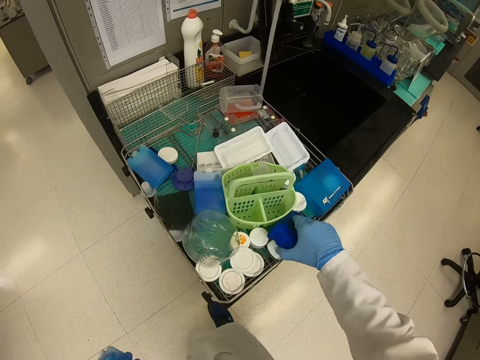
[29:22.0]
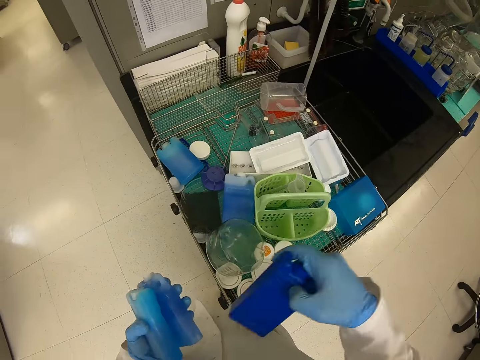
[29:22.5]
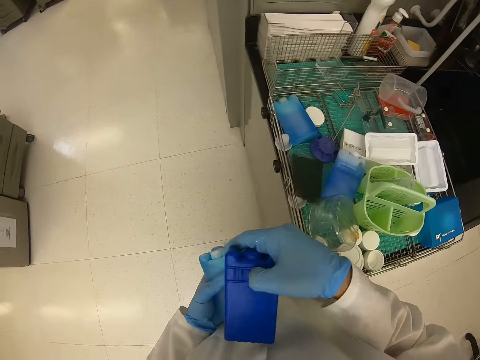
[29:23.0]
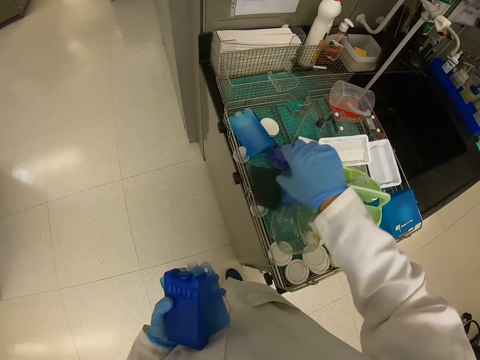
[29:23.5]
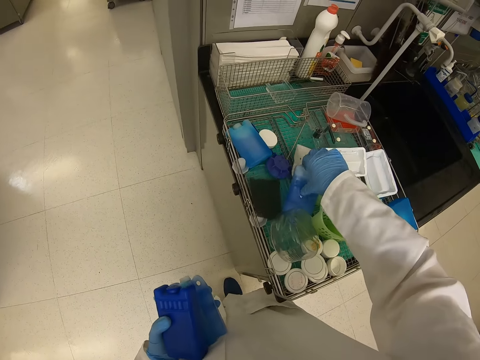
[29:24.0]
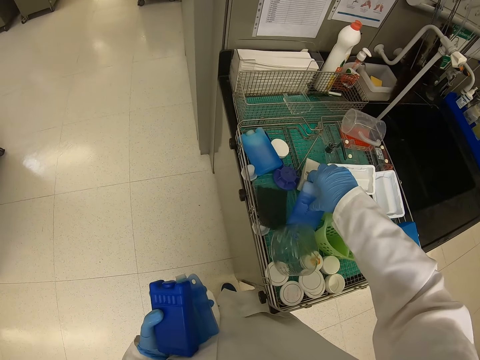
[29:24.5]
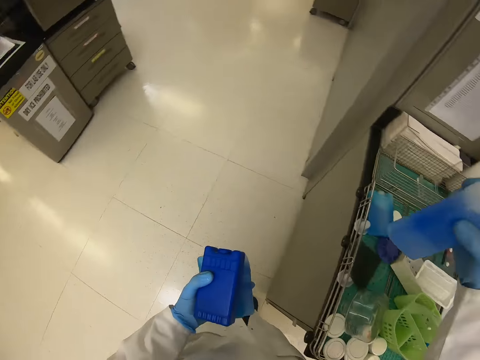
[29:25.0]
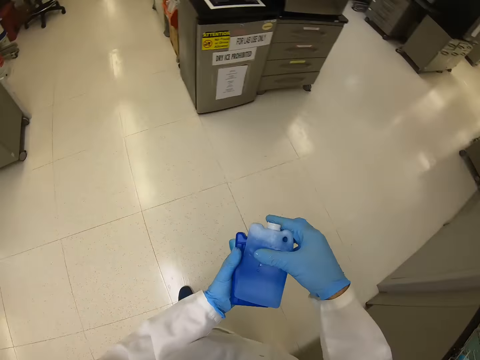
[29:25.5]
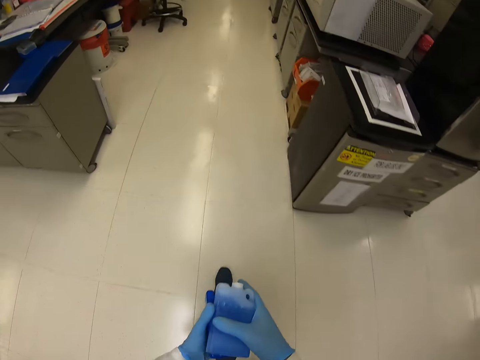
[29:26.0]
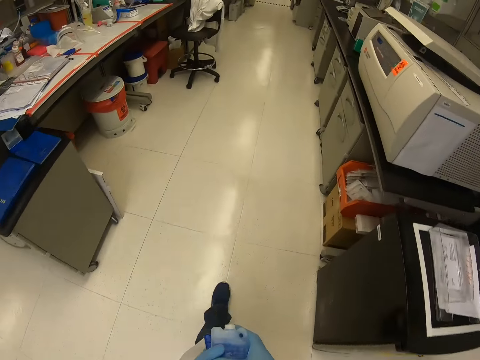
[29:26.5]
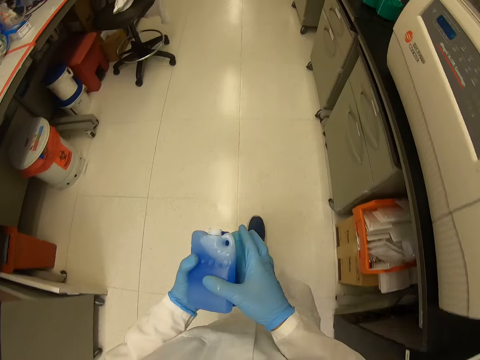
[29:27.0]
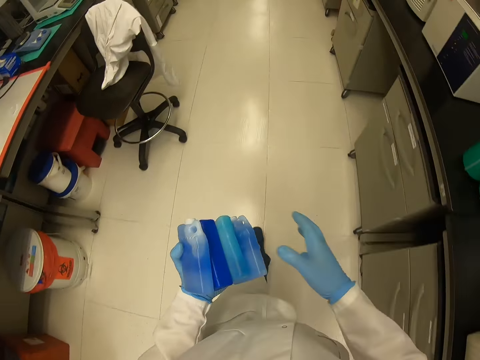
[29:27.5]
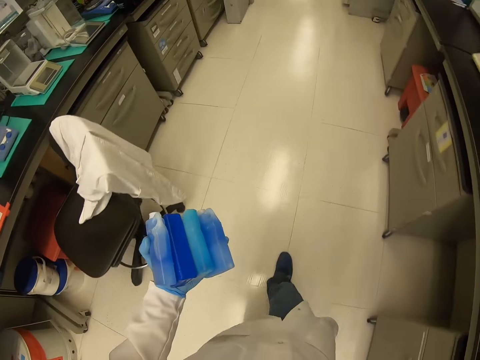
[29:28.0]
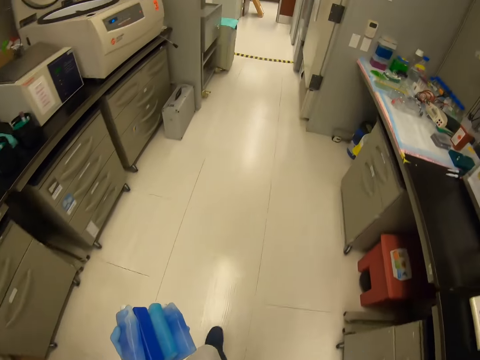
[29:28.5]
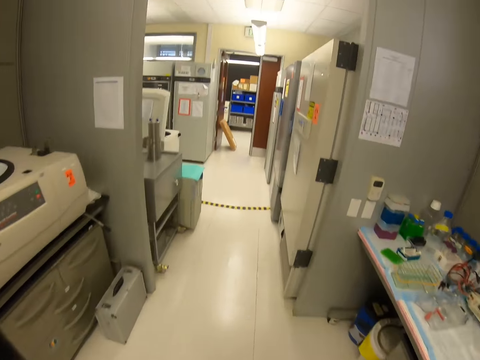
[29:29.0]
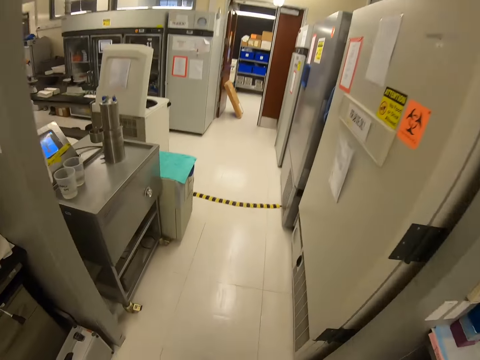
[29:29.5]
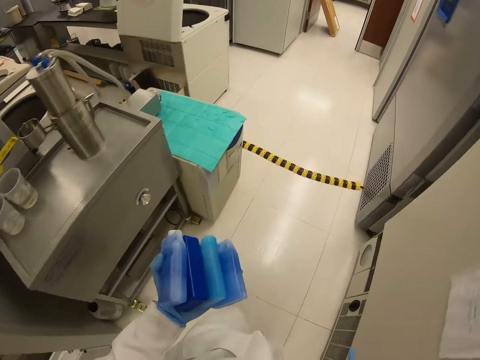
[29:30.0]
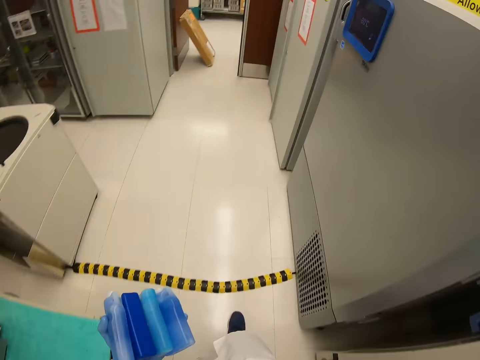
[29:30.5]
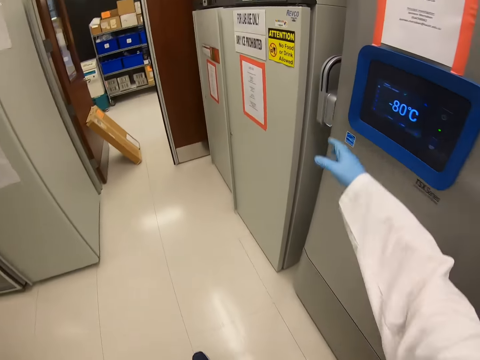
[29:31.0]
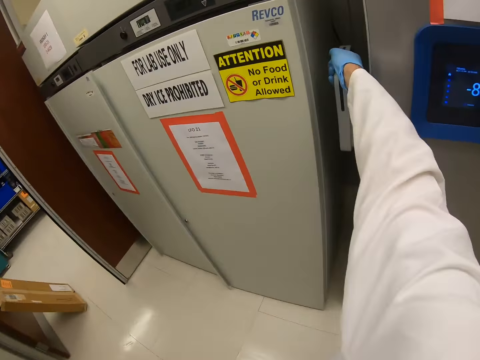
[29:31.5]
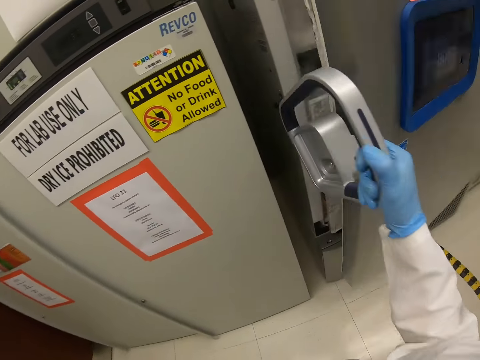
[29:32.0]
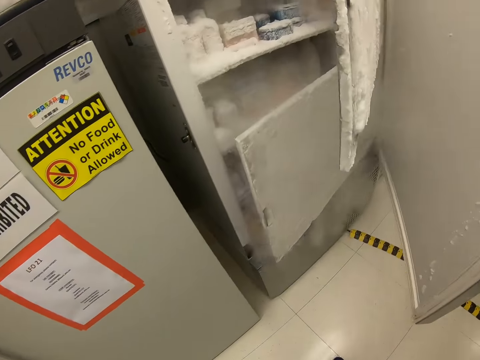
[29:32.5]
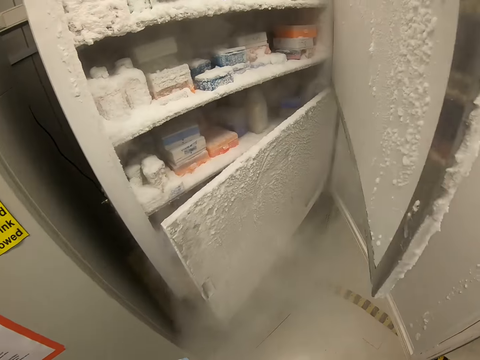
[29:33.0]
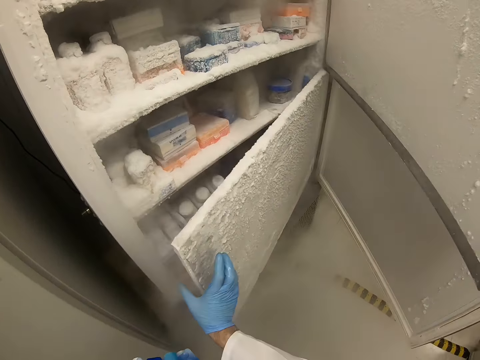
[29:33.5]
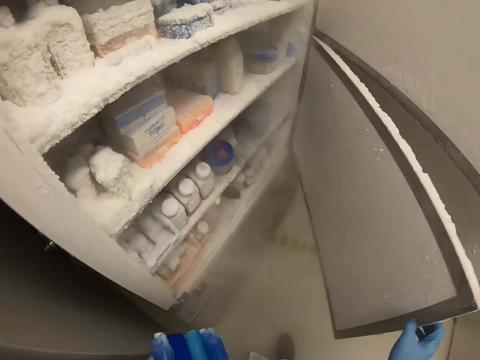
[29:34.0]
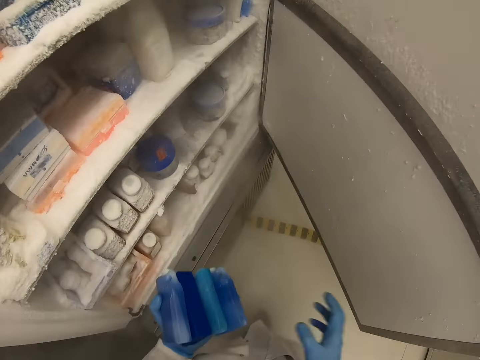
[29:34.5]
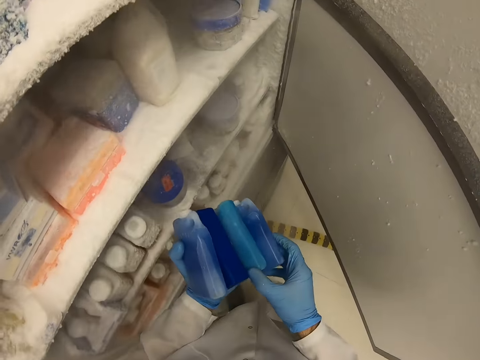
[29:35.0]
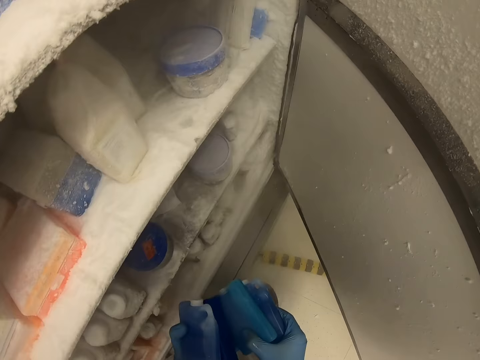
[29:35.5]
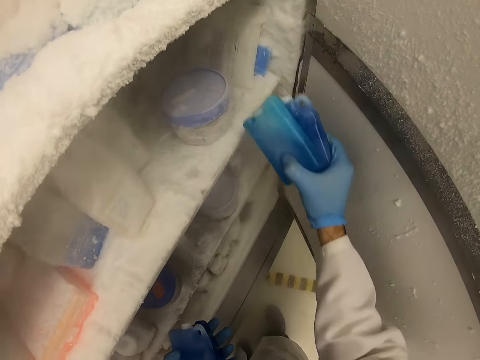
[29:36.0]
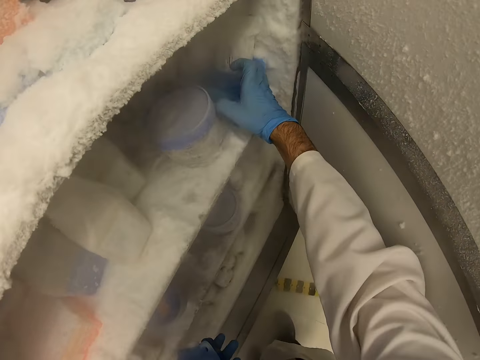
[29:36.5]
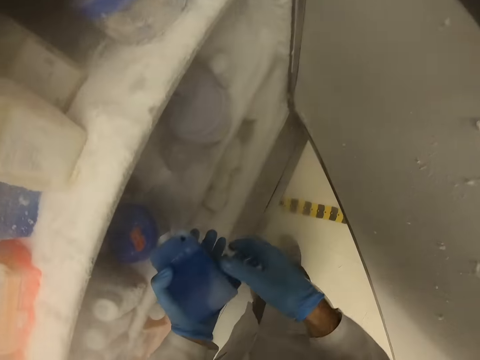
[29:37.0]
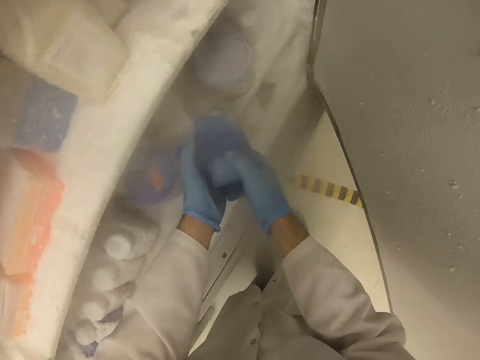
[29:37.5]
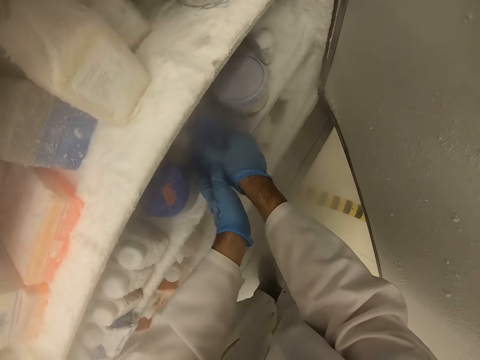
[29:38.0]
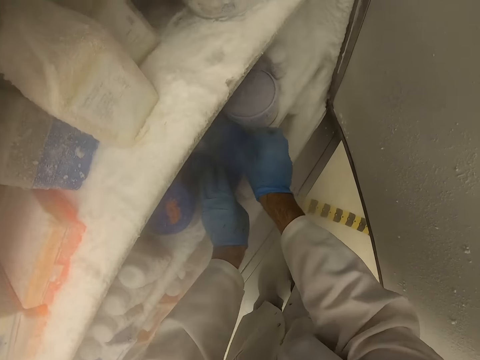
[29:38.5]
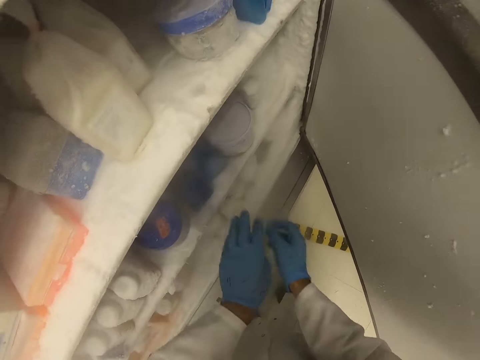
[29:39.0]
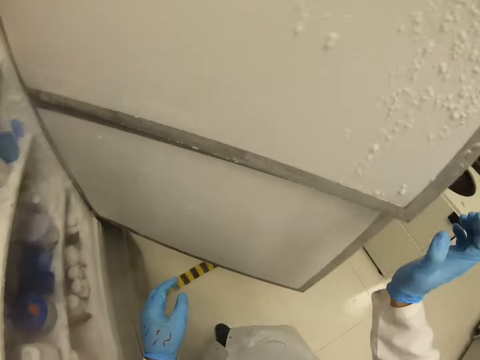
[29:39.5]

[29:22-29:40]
The camera wearer picks an apparatus from the rack. He picks something with his right hand. He walks in the laboratory. He opens the freezer with his right hand. He puts the apparatus in the freezer.

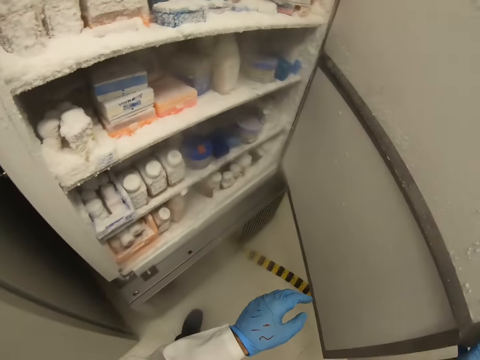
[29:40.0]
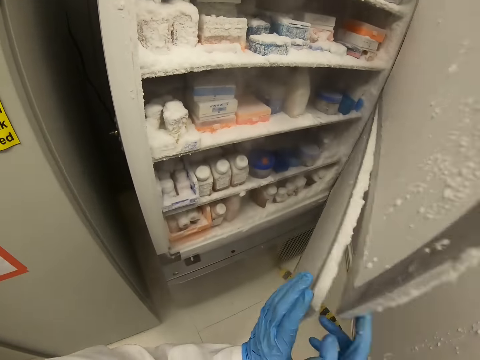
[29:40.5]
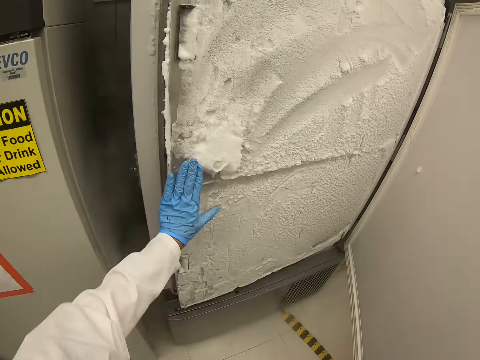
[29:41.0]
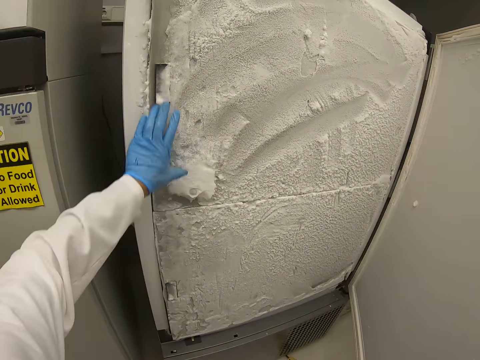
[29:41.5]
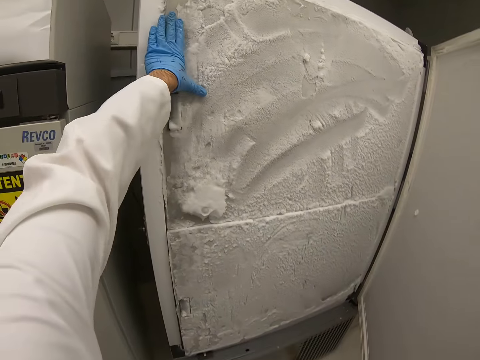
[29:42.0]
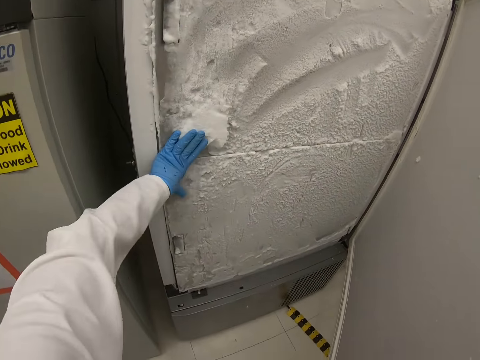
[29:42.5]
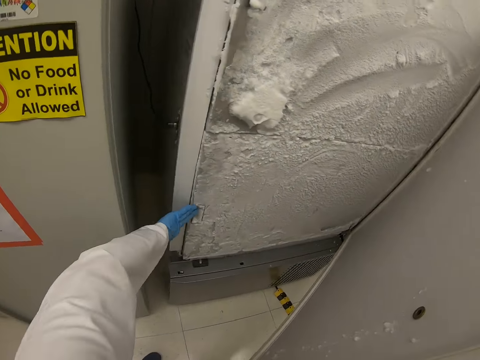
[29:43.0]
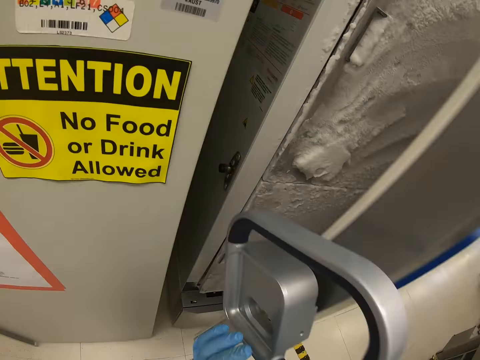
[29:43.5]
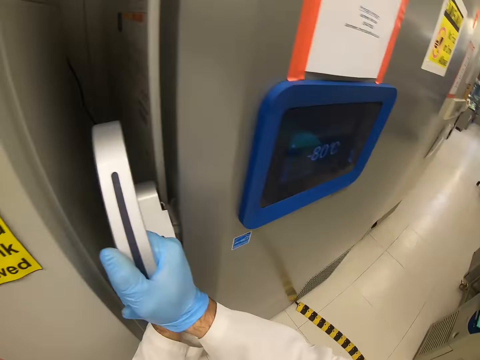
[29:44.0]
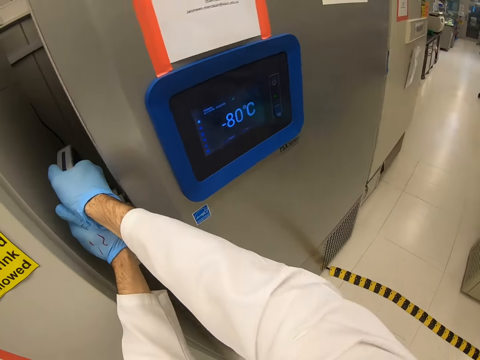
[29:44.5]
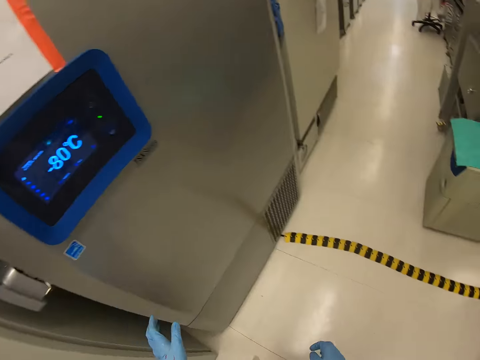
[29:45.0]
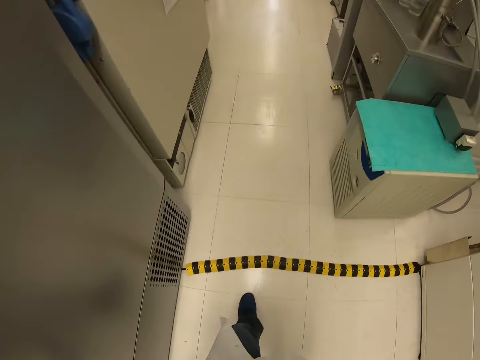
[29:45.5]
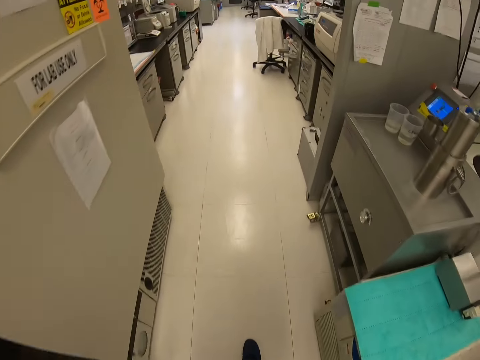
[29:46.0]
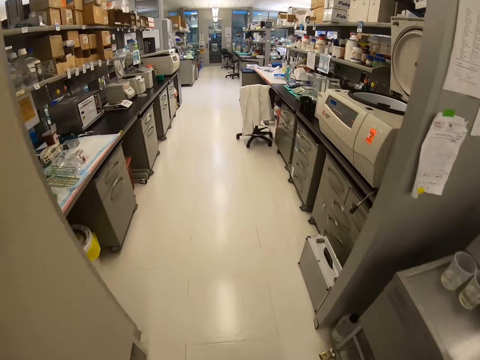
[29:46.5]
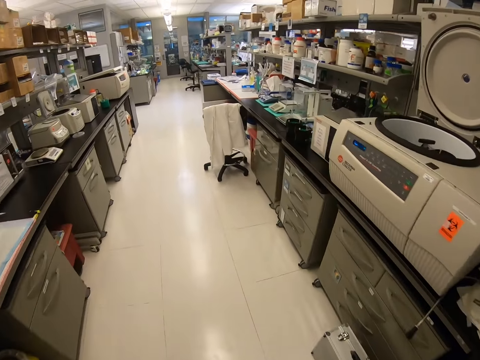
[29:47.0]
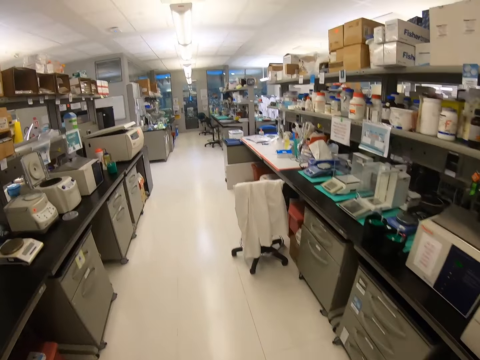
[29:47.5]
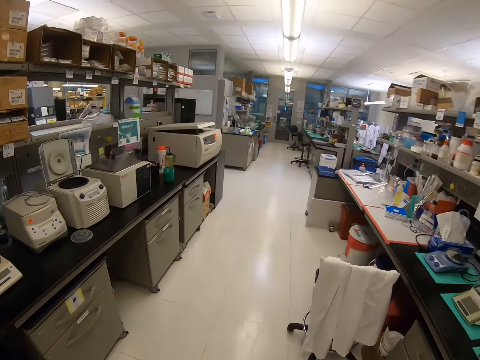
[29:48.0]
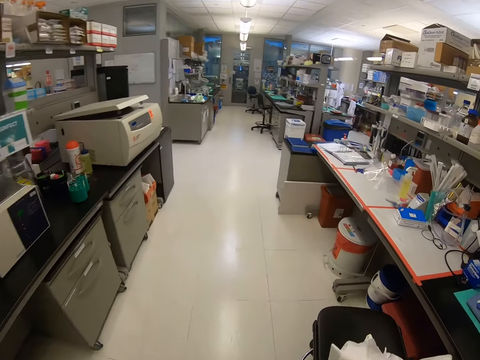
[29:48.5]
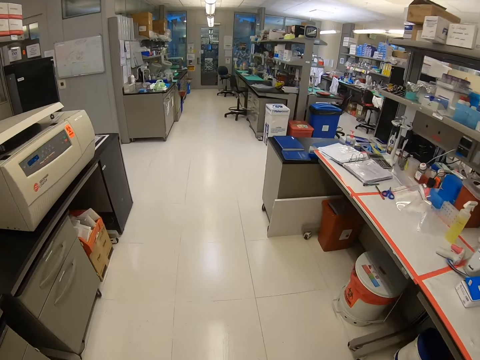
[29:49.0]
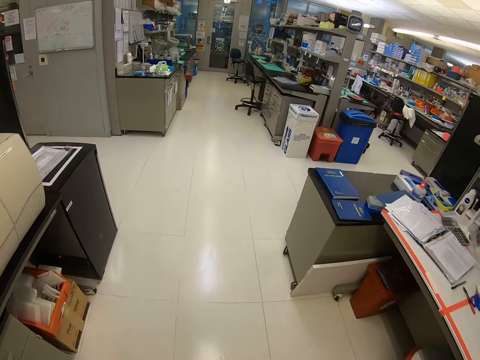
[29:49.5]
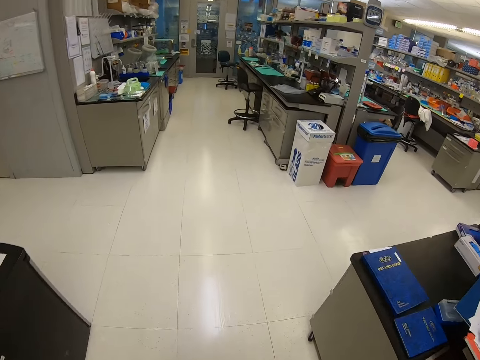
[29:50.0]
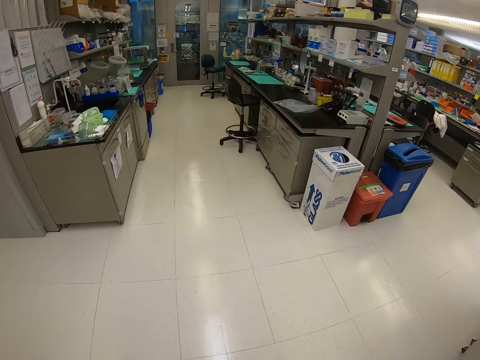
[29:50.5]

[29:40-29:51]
The camera wearer closes a freezer. They walk in the laboratory.
